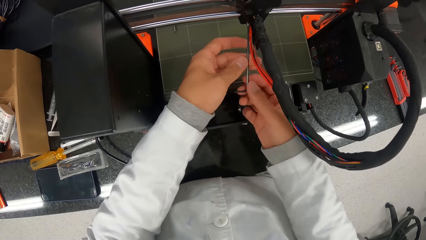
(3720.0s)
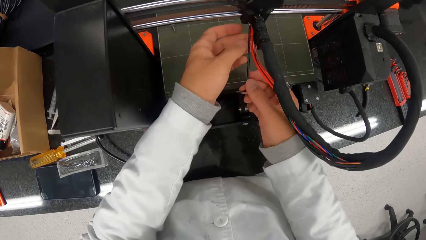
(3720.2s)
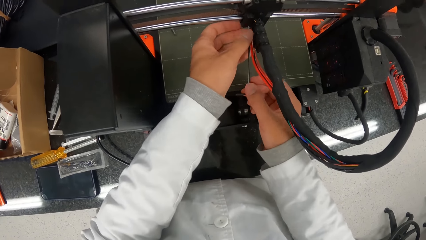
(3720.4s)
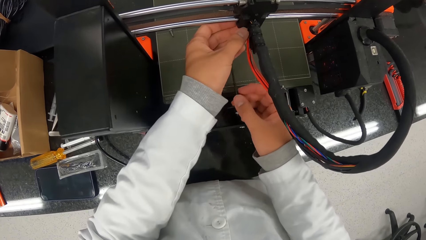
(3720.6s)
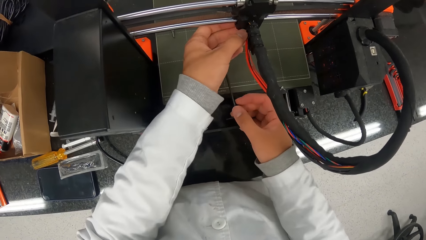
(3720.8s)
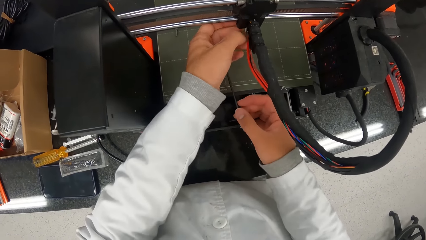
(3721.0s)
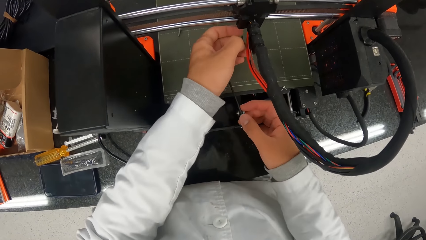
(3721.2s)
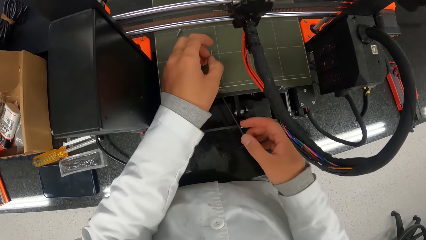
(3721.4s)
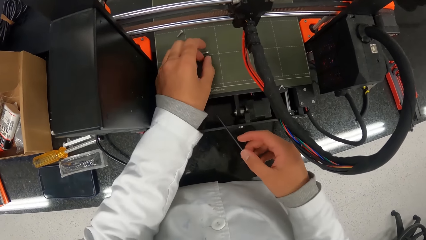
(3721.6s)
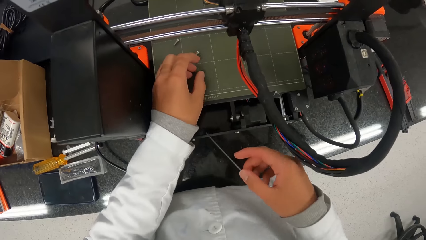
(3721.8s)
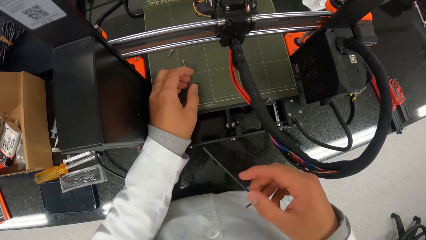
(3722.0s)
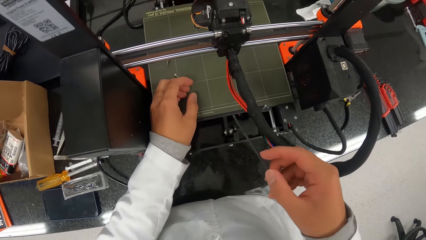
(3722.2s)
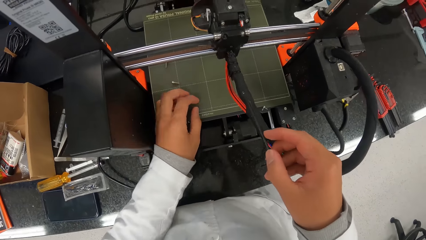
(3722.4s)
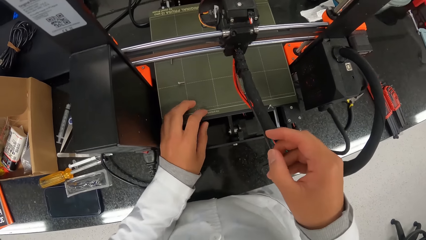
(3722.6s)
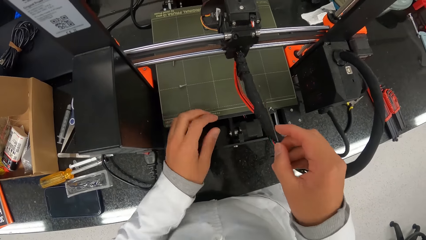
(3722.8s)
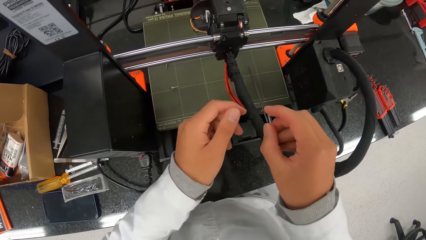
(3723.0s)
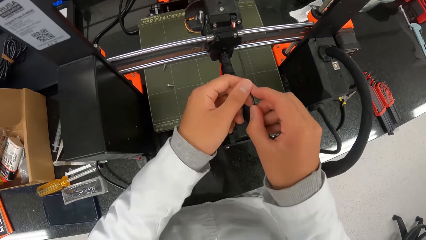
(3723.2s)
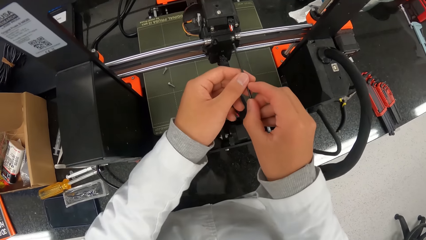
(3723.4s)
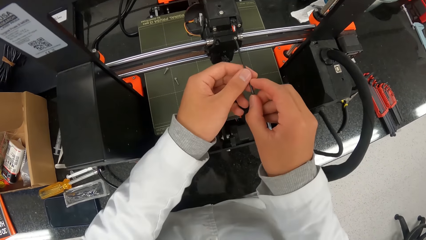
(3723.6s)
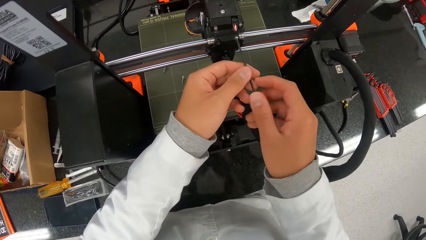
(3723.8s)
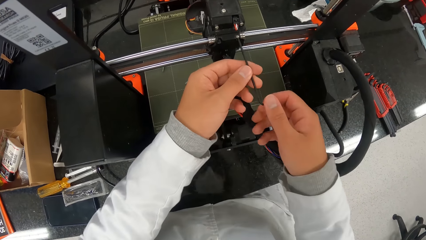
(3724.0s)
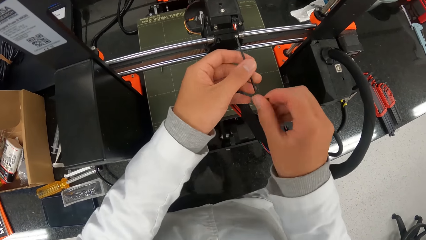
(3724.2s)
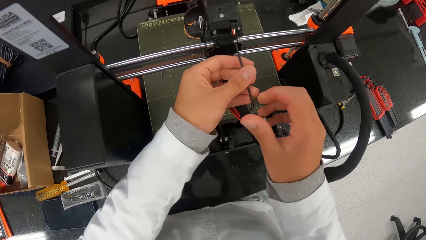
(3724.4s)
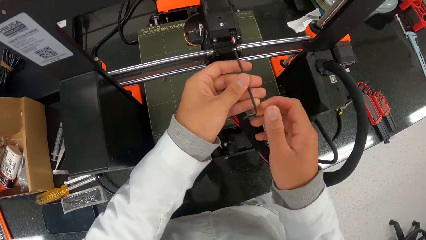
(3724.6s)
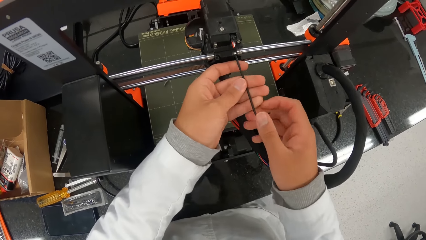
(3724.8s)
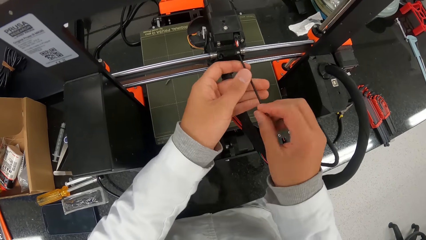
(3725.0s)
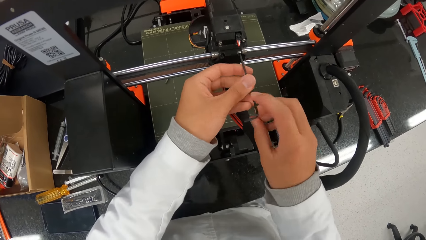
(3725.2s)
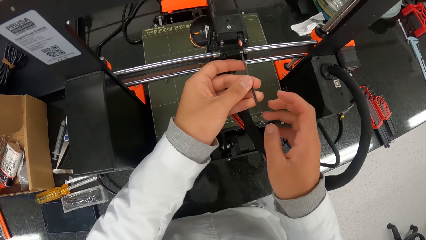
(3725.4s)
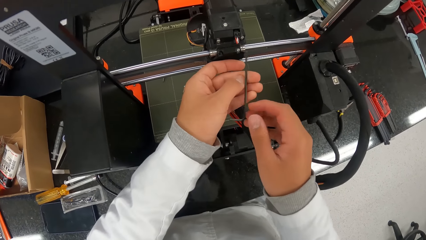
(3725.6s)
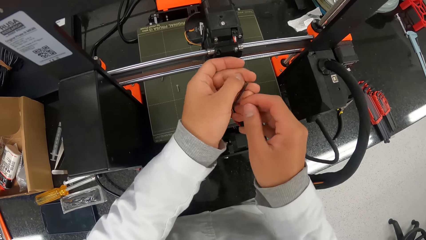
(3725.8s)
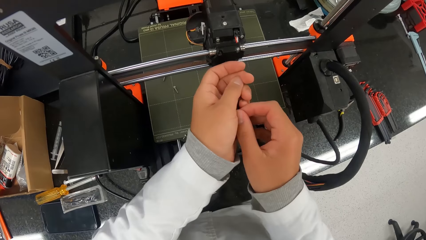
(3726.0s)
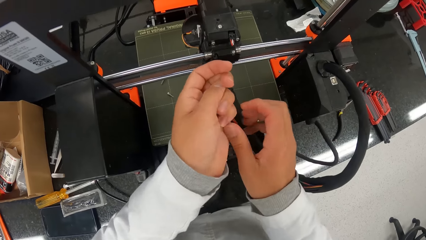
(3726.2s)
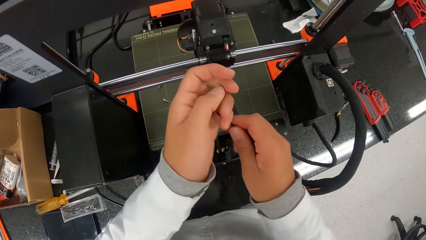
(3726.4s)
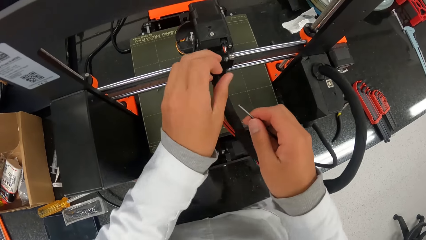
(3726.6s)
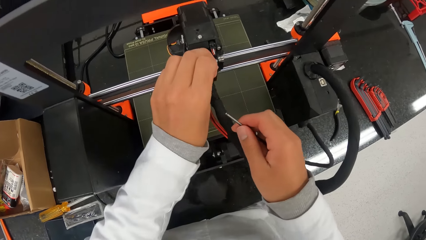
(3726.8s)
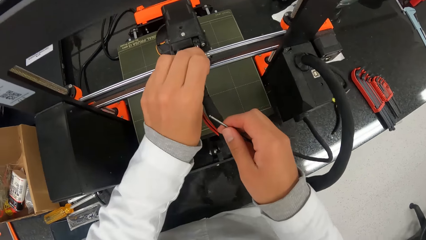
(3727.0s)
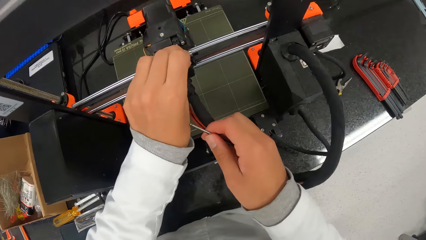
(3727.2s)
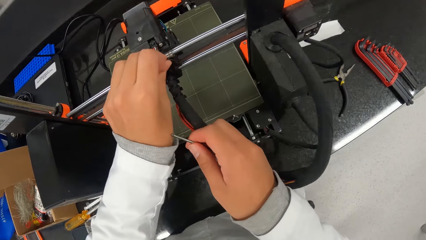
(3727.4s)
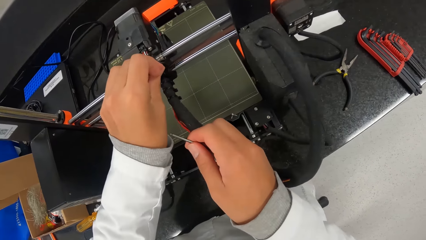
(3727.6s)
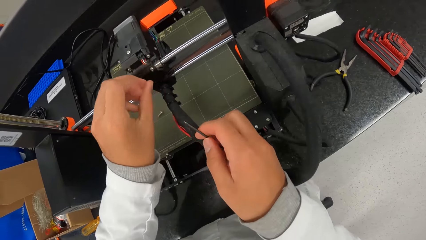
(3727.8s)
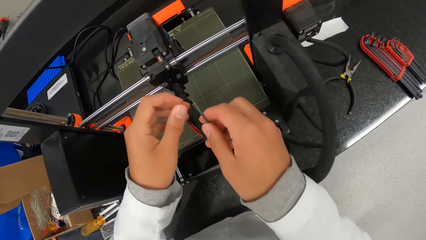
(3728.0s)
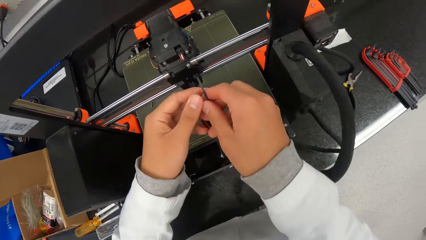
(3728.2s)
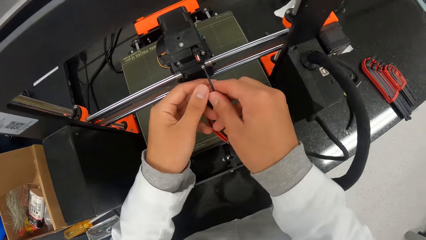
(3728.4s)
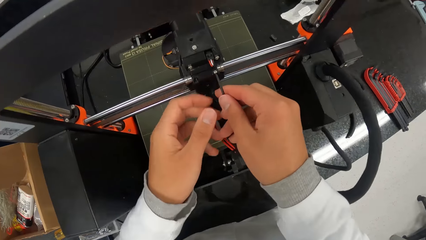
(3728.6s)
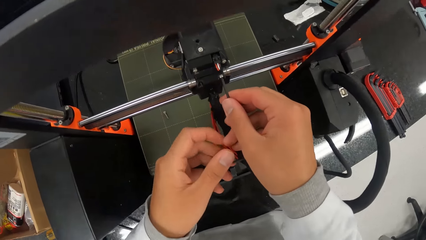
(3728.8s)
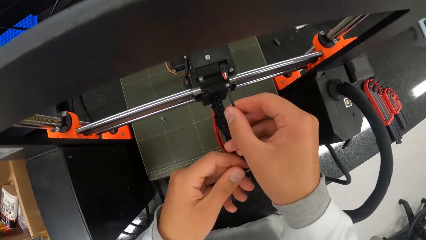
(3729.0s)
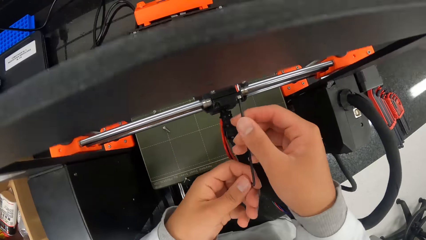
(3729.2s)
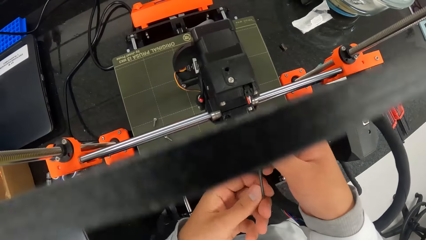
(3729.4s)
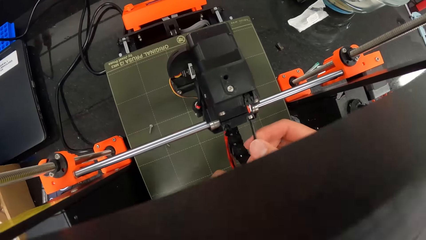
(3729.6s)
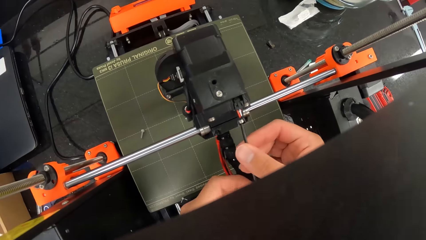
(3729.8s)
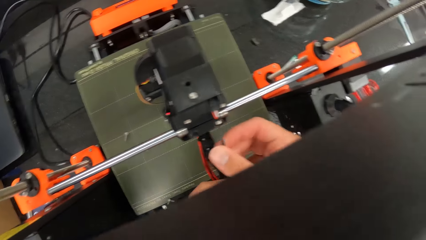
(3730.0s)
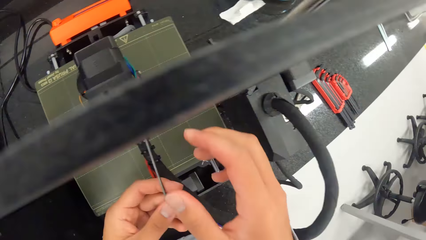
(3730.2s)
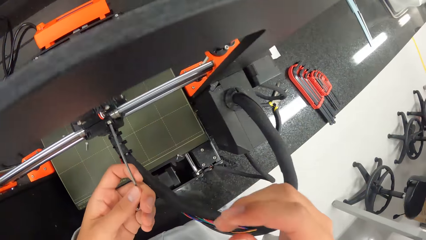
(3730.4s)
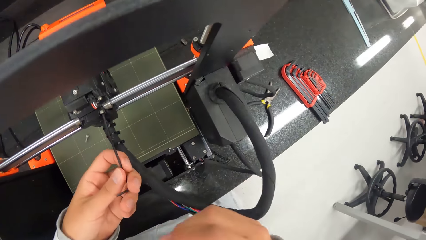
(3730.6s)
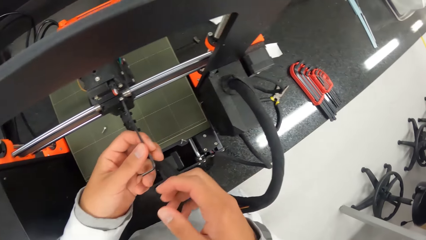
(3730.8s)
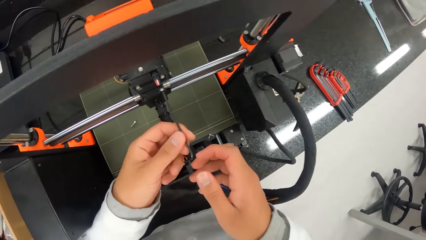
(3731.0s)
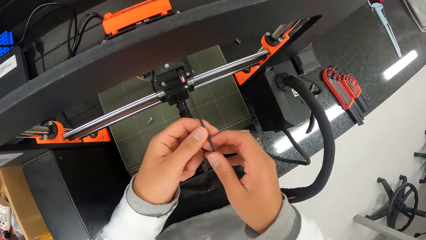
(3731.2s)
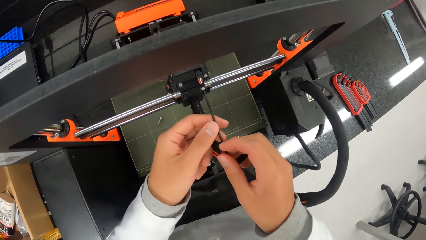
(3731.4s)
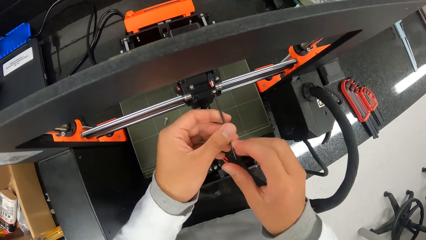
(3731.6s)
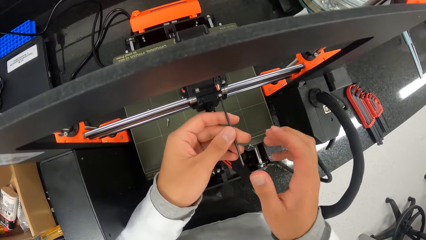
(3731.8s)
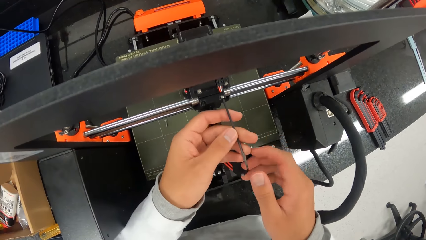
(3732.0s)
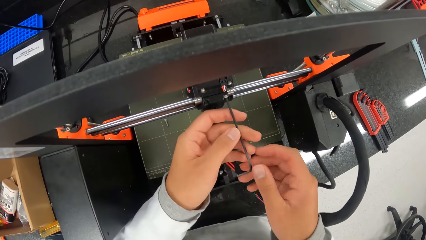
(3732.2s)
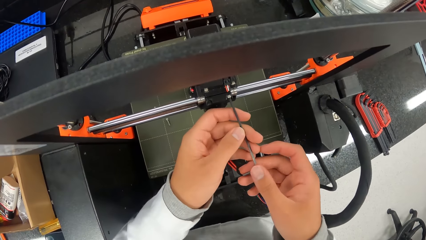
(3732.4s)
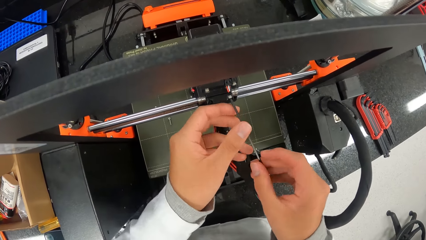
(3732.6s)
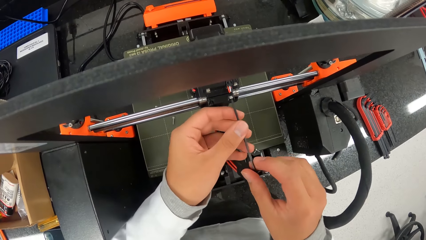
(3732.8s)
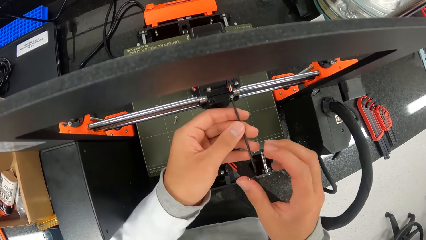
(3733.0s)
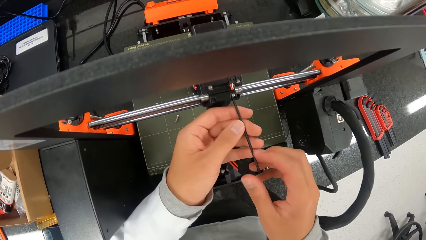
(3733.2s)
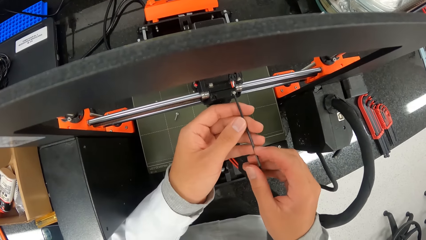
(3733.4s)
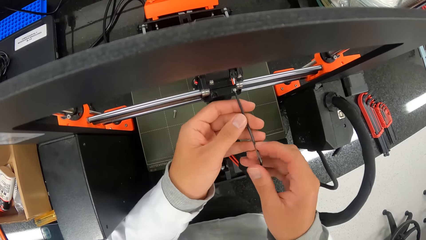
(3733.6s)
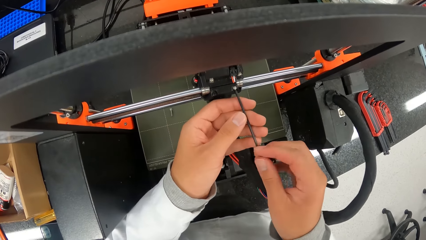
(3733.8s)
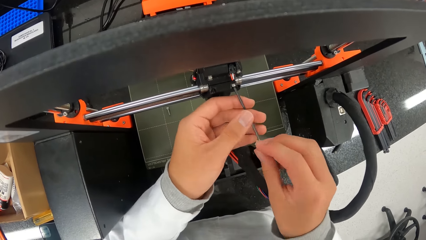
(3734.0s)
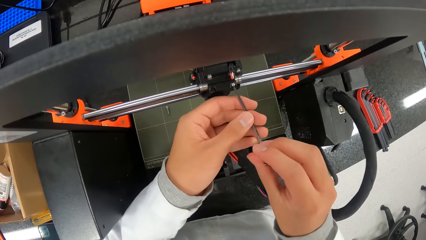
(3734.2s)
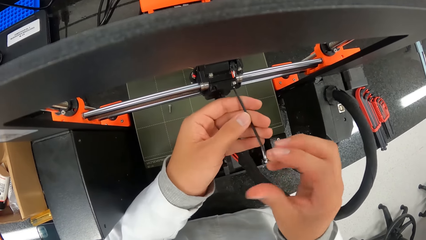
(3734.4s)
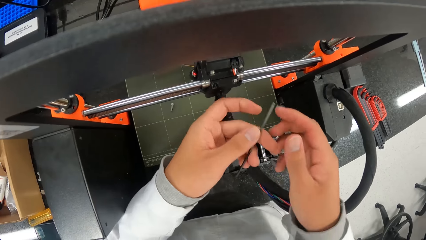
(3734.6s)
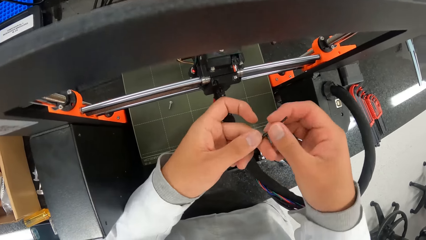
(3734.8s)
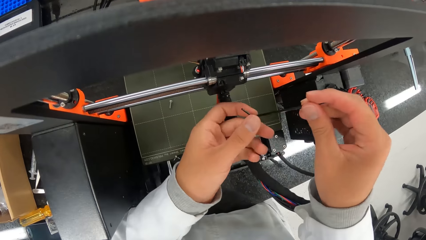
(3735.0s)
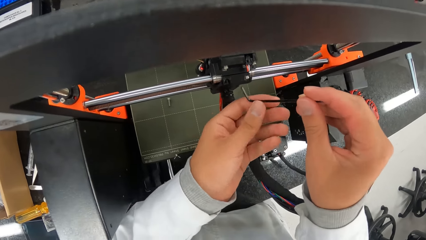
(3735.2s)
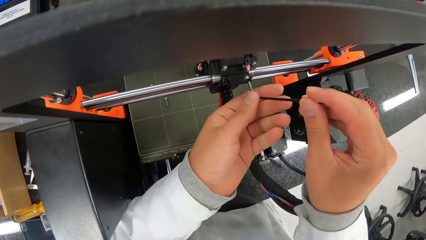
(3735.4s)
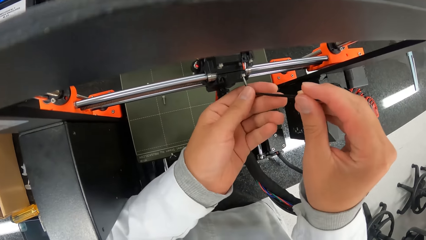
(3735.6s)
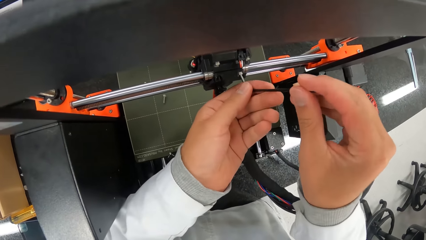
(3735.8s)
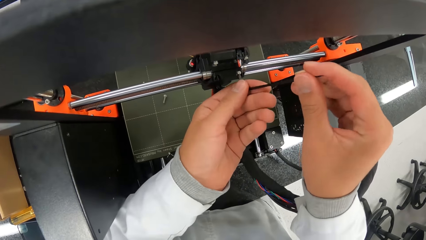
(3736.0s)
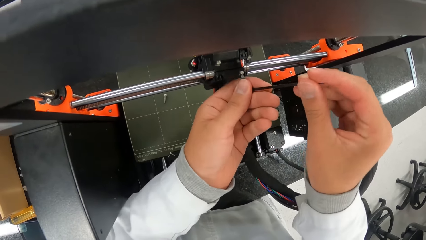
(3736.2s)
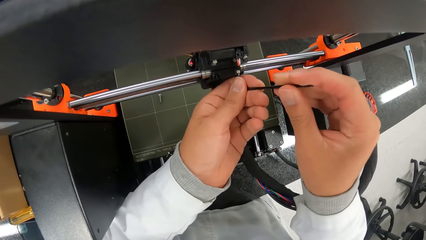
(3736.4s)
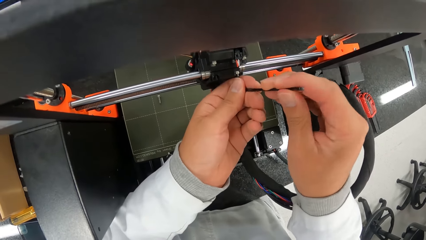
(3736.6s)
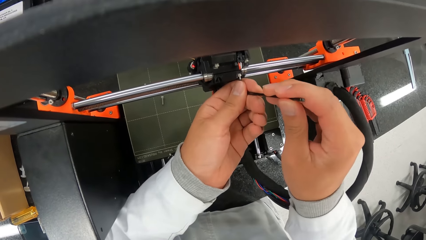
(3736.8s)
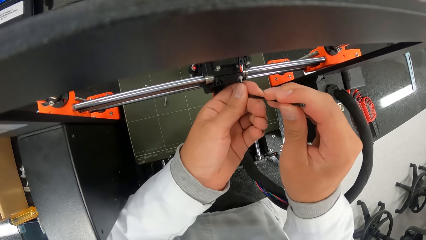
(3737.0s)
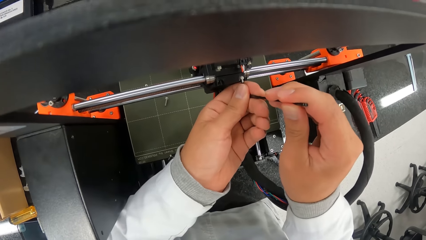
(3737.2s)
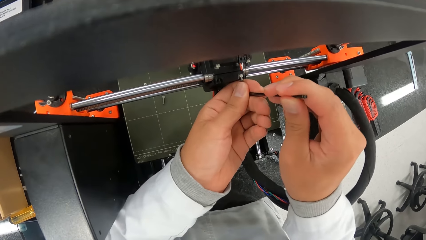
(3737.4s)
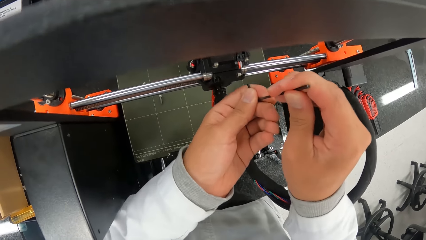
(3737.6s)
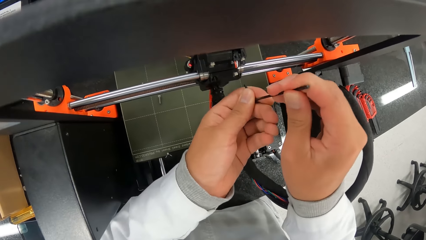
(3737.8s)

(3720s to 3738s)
The camera wearer pulls out the screw from the hotend assembly with his left hand. He holds the screwdriver with the left hand. He drops the screw in his left hand on a print bed. He dislodges the screw on the hotend assembly with the allen key in his hands. He inserts the screw in the machine. He pulls at the screw in the hotend assembly with his left hand. He holds the screw in the machine. He dislodges the screw on the hotend assembly with the allen key in his hands. He closes the screw in the machine. He flips the allen key in his hands. He turns the screw. He dislodges the screw on the hotend assembly with the allen key in his hands. He inserts the screw in the machine.
